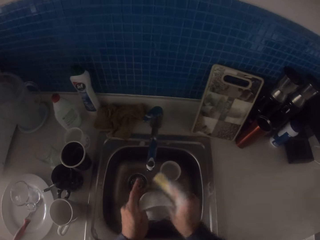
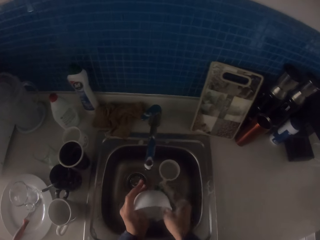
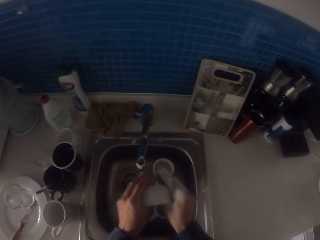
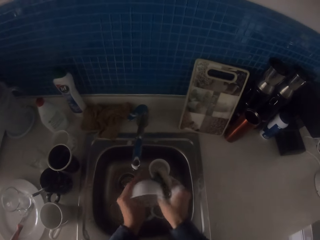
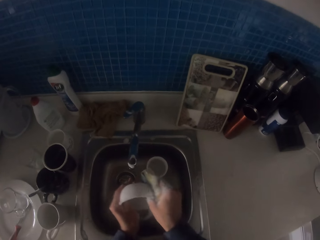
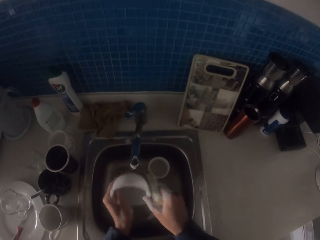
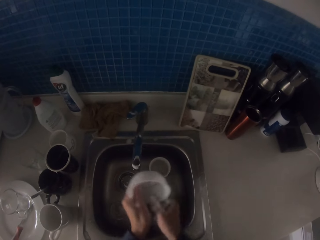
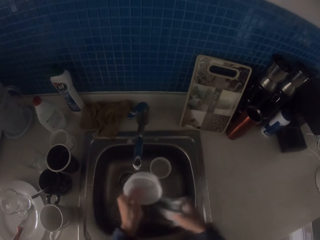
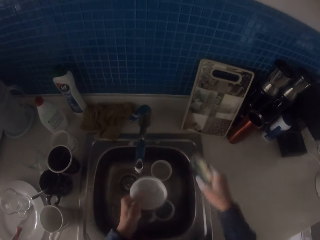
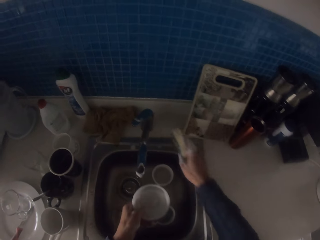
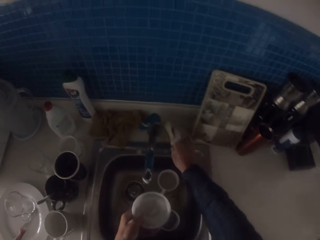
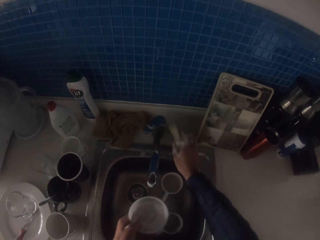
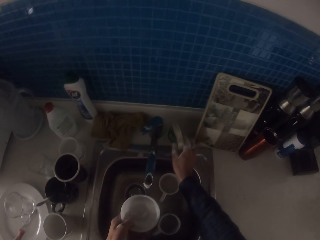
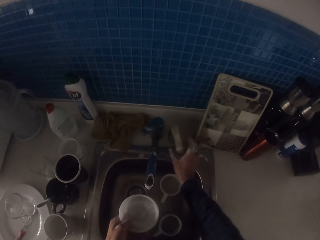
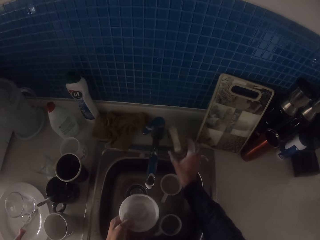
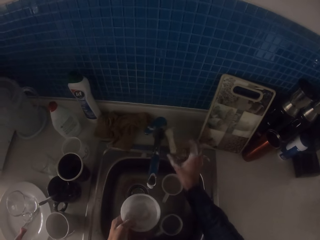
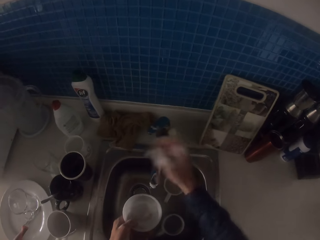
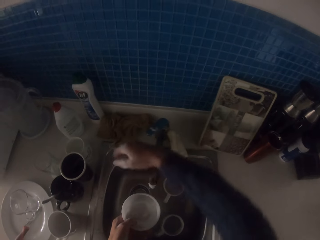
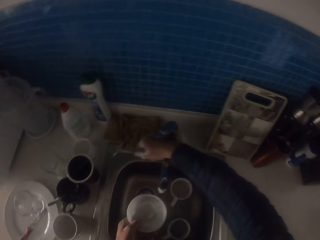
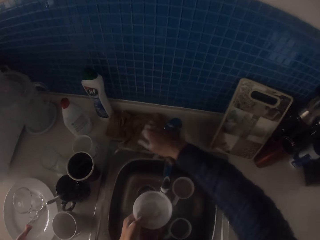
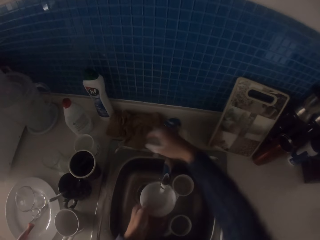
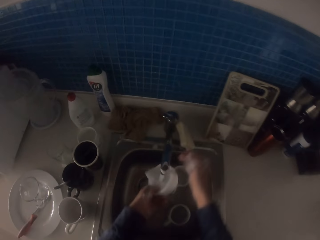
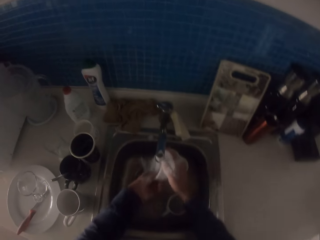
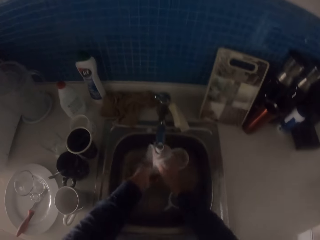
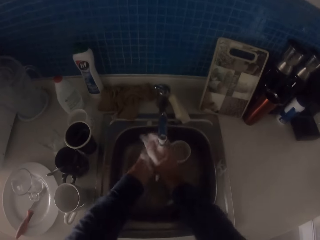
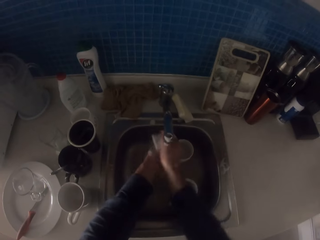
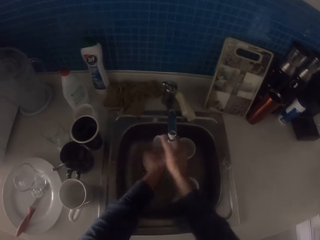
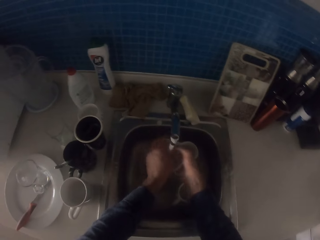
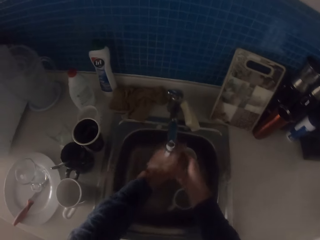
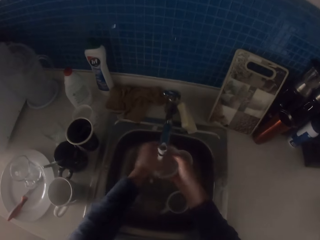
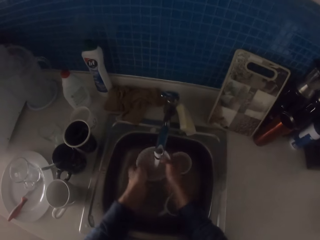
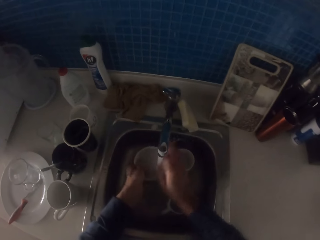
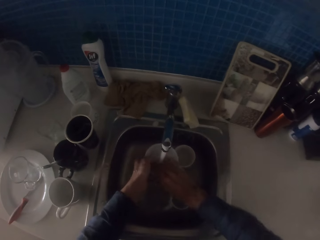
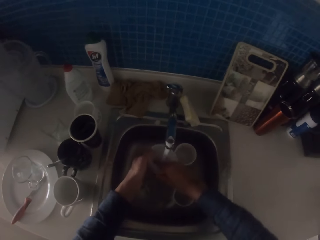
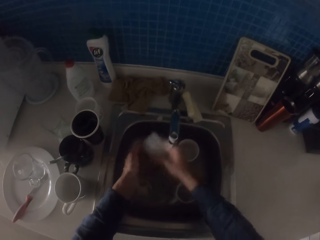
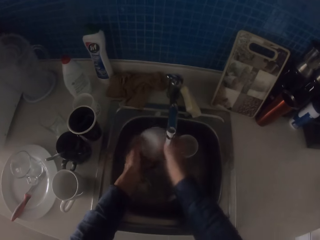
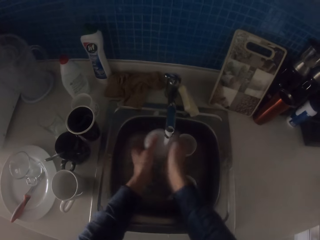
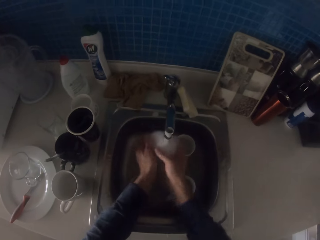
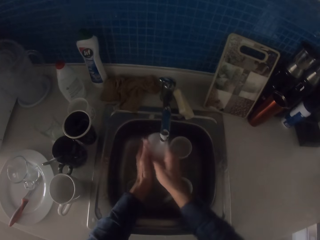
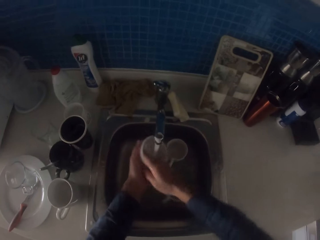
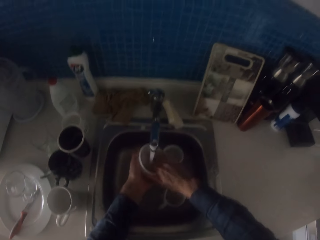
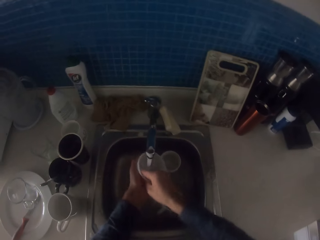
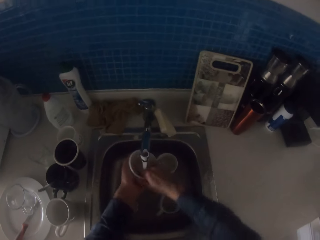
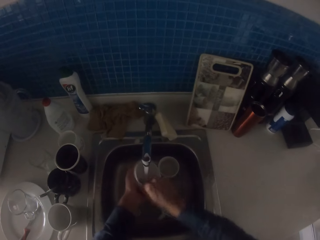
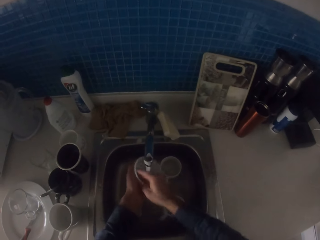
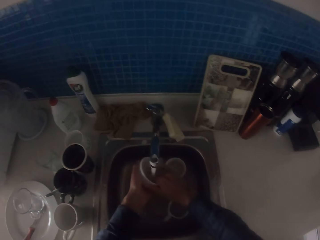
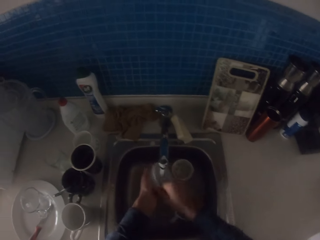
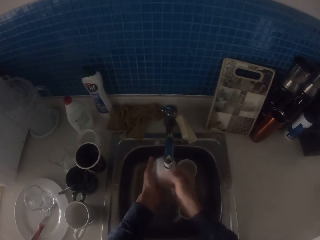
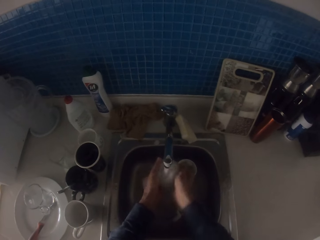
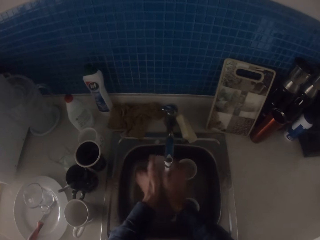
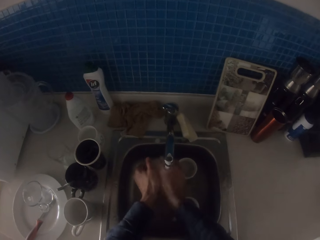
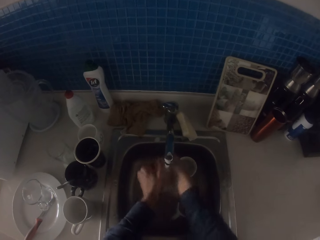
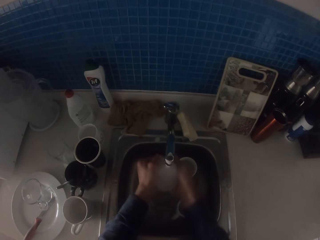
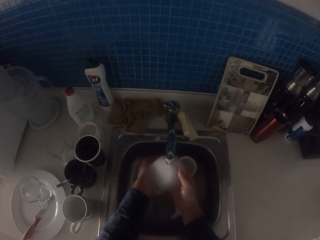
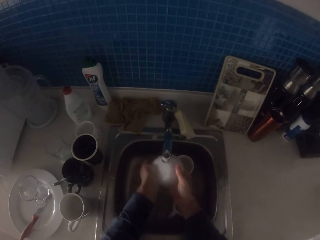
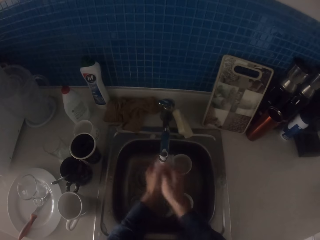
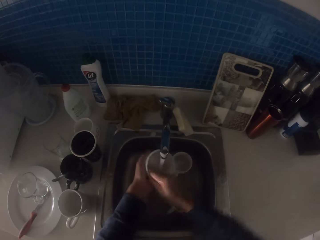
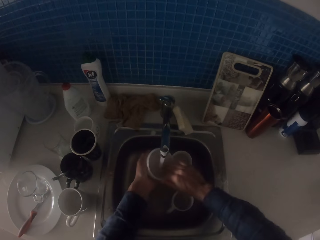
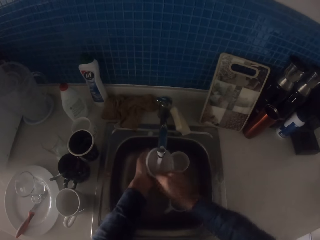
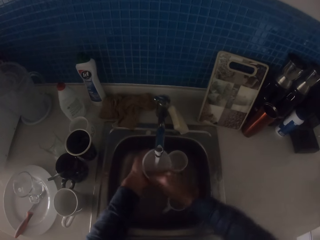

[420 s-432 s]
The camera wearer places the dish washer or scouring pad on the sink table. They turn on the tap. They rinse the bowl with running water from the tap.

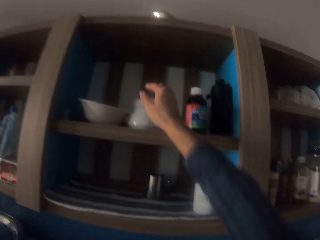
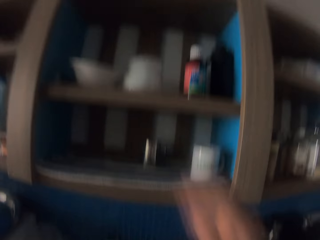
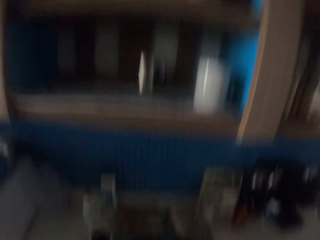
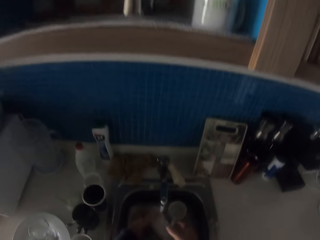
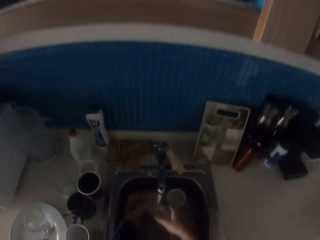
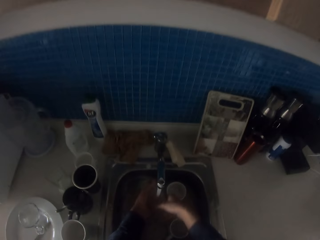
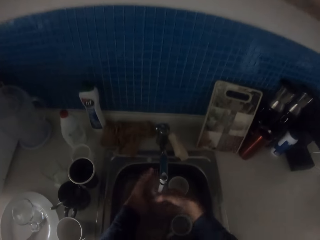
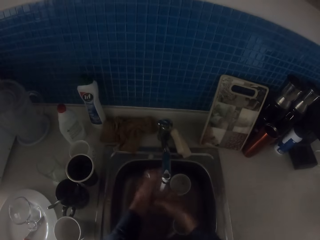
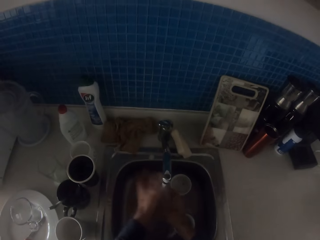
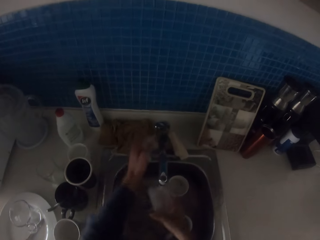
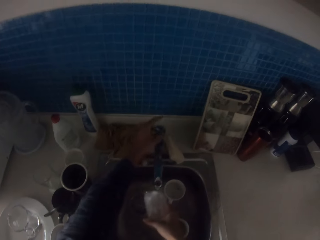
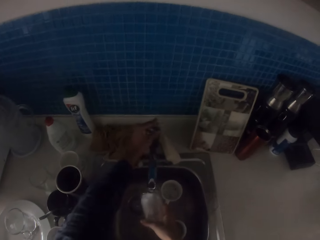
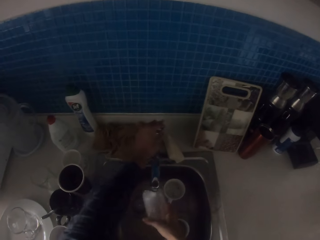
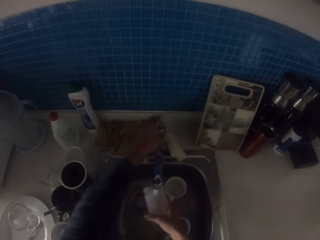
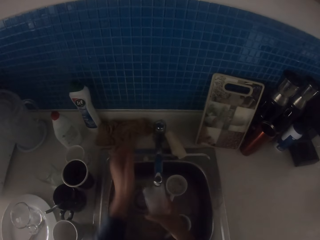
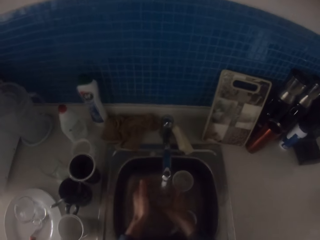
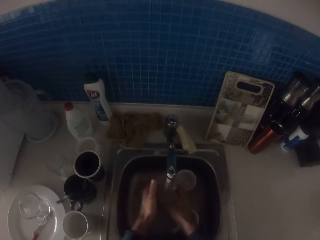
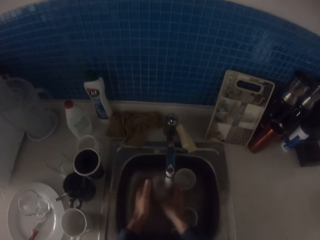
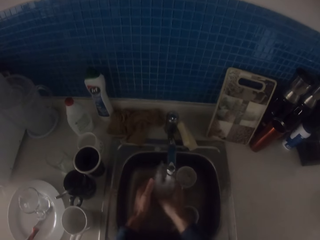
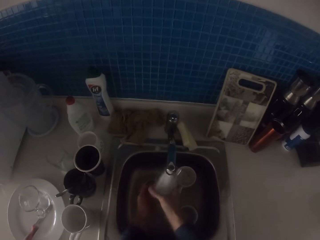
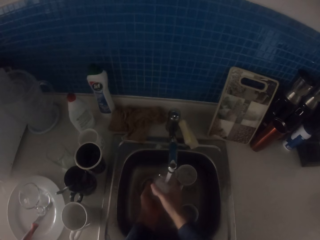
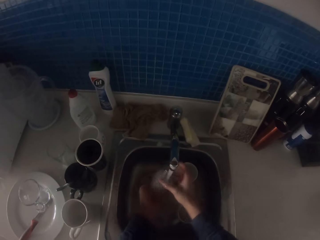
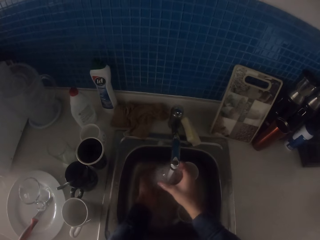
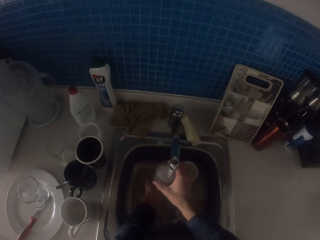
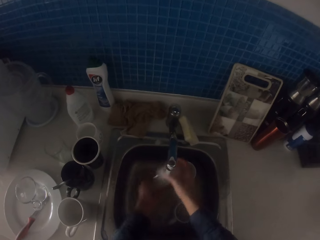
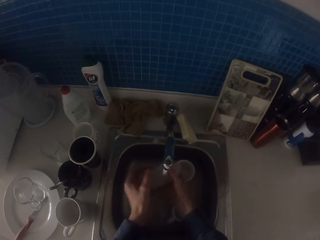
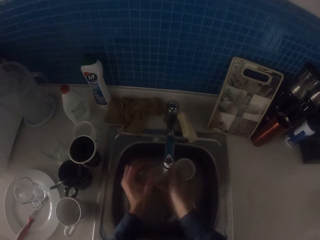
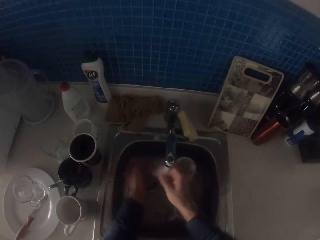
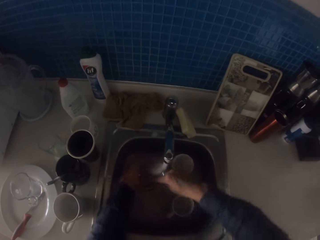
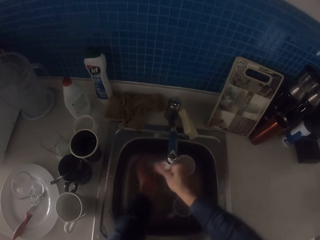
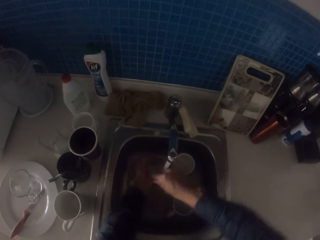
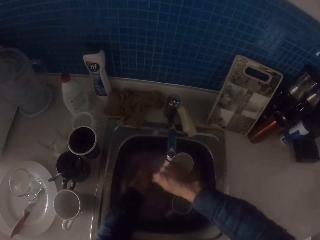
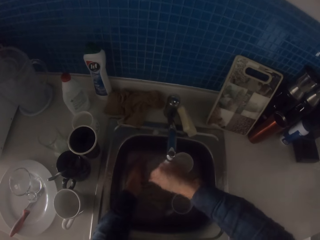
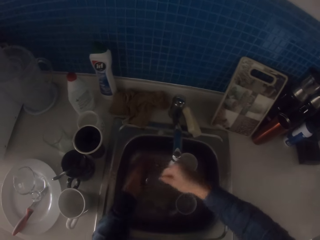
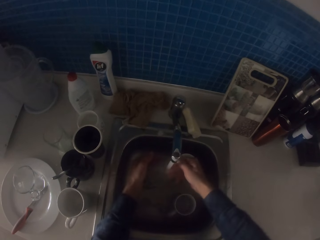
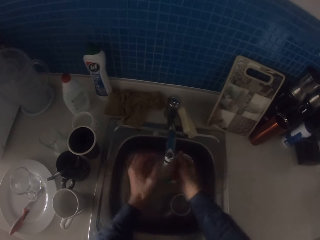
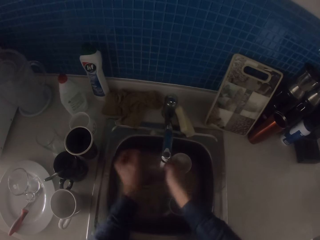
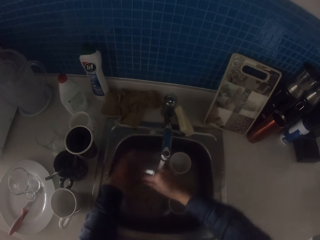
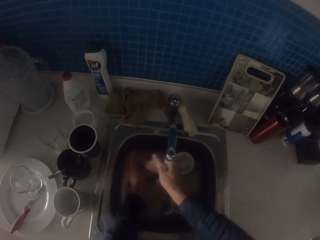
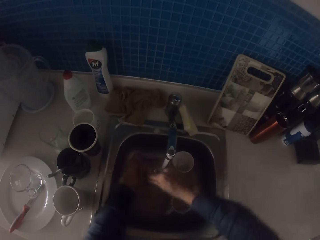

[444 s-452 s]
The camera wearer puts the bowl or tin on the kitchen cabinets. They rinse the glass with running water from the tap. They touch the tap.

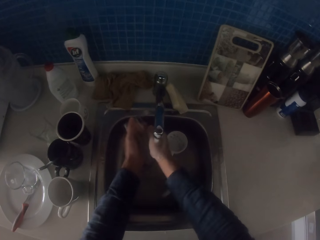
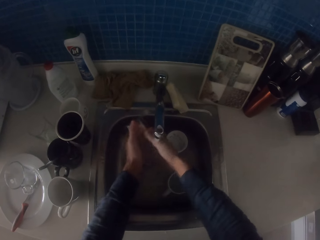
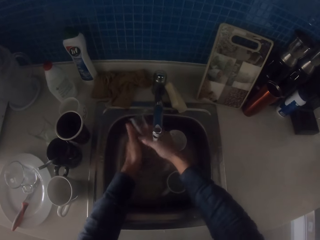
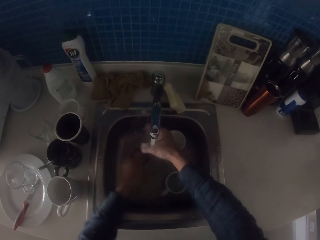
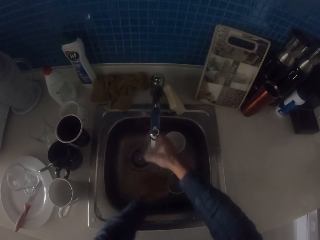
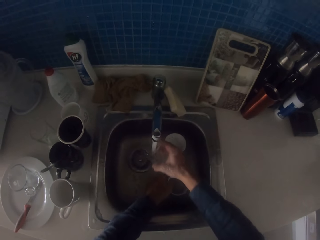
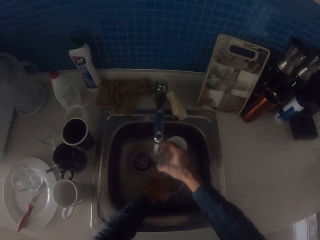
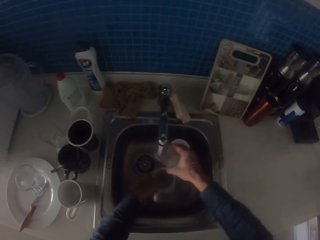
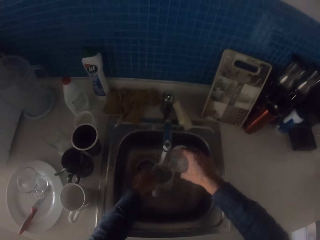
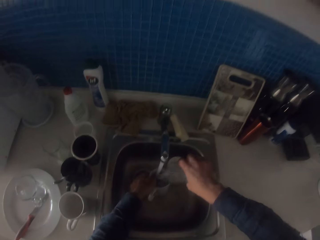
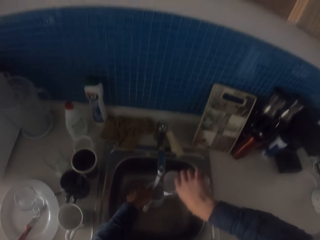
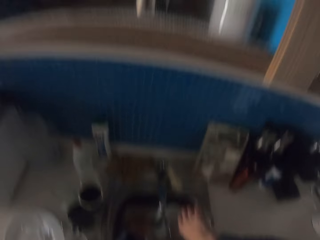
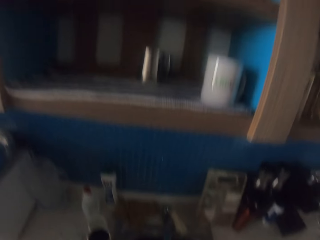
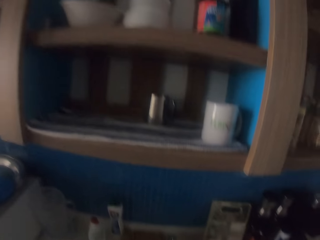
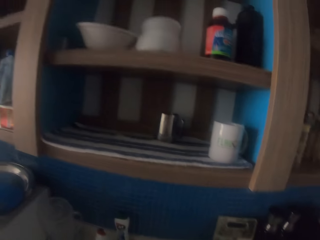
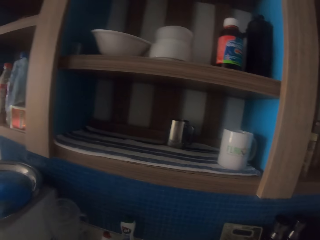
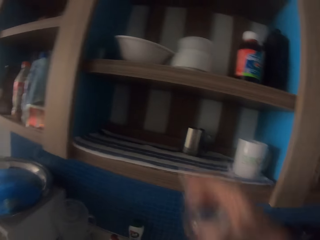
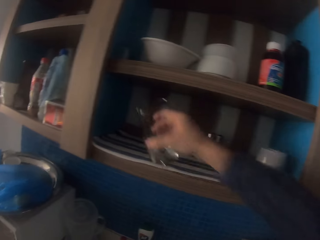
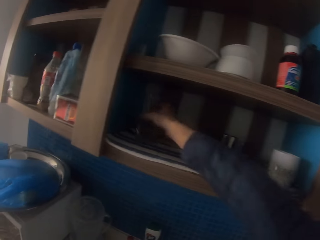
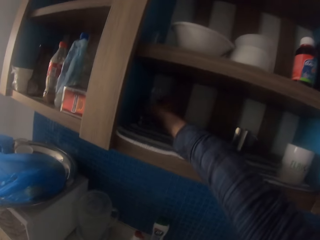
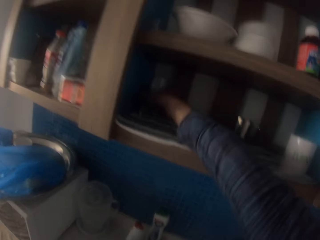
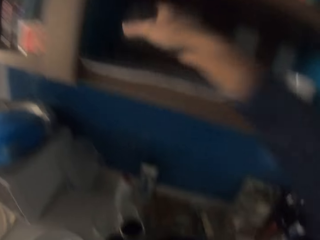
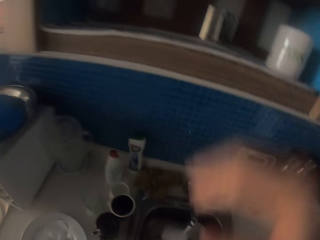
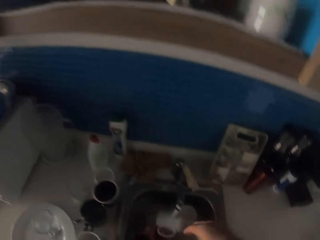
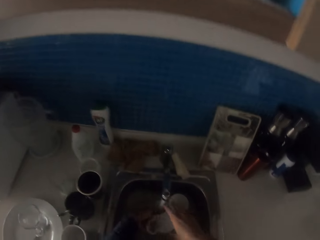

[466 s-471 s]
The camera wearer picks up a cup from the sink. They put the glass on the kitchen cabinet.
